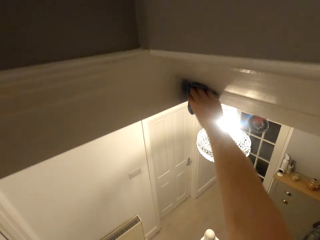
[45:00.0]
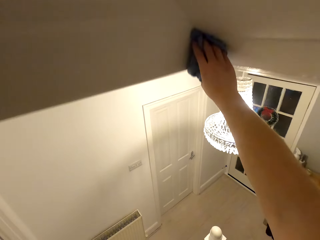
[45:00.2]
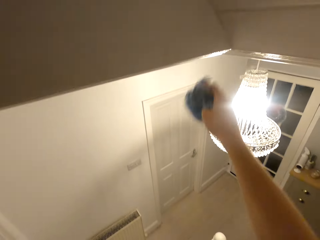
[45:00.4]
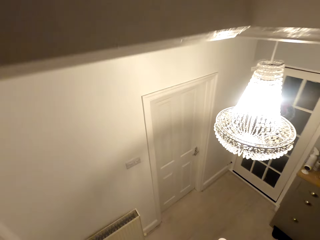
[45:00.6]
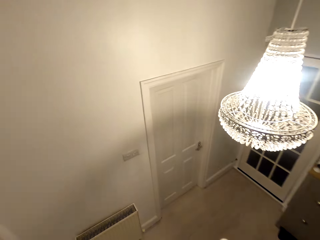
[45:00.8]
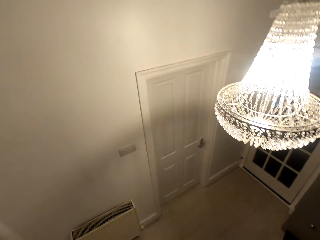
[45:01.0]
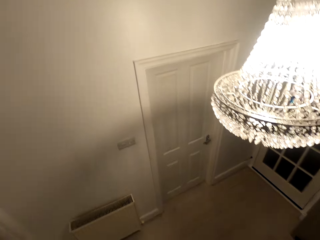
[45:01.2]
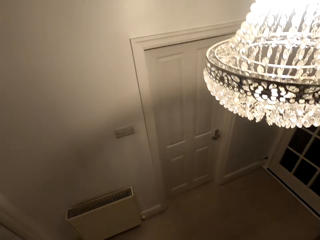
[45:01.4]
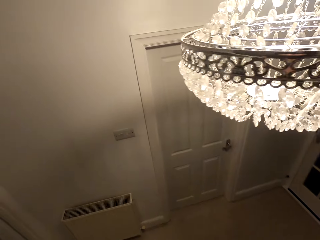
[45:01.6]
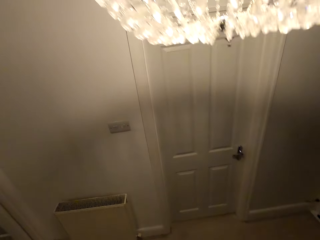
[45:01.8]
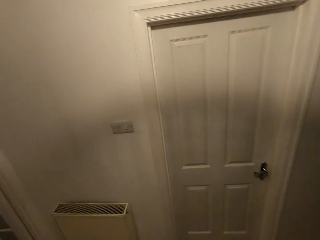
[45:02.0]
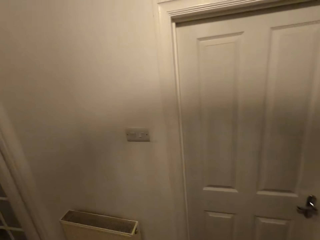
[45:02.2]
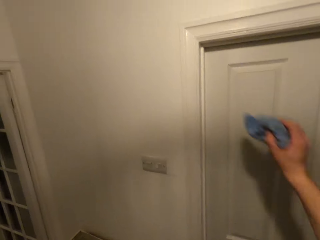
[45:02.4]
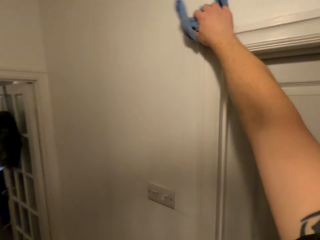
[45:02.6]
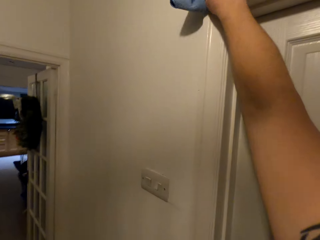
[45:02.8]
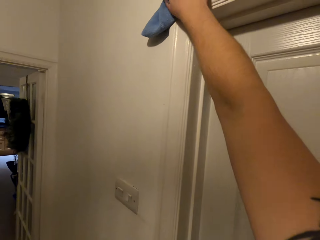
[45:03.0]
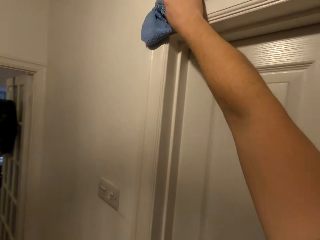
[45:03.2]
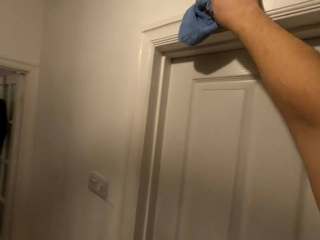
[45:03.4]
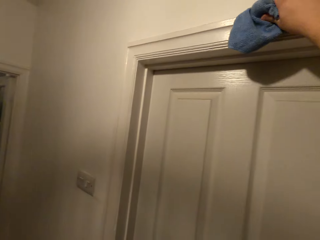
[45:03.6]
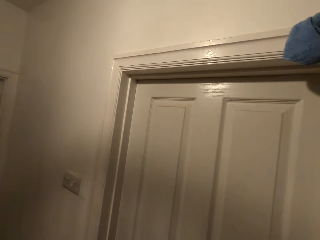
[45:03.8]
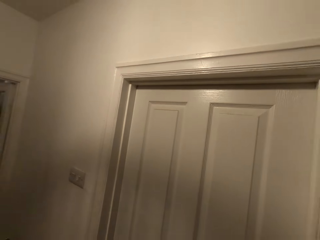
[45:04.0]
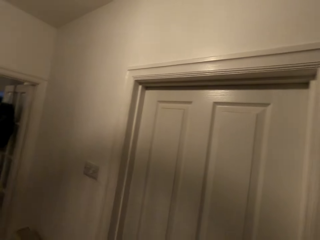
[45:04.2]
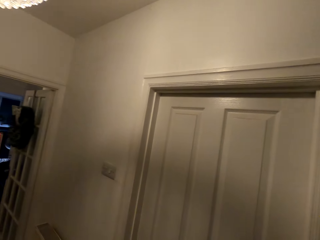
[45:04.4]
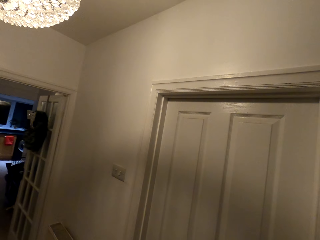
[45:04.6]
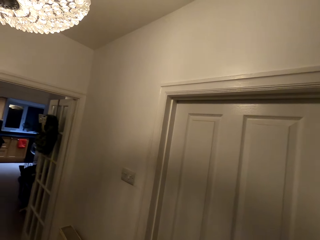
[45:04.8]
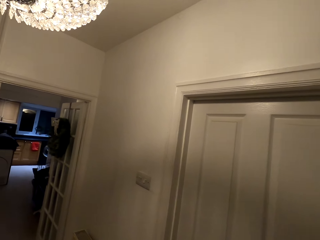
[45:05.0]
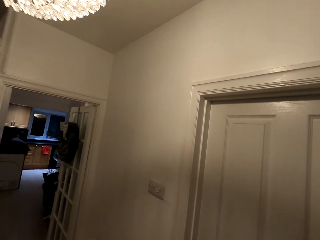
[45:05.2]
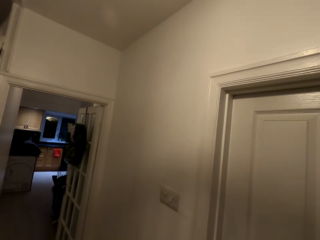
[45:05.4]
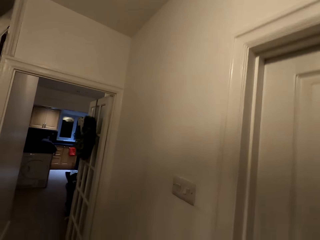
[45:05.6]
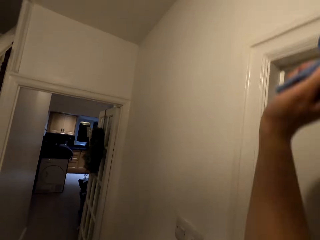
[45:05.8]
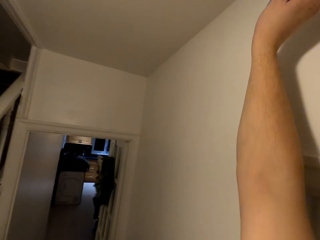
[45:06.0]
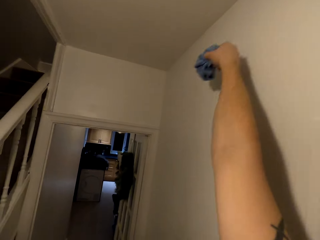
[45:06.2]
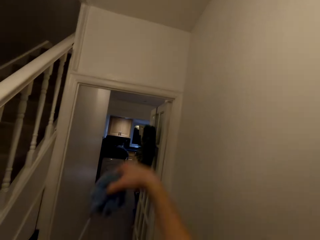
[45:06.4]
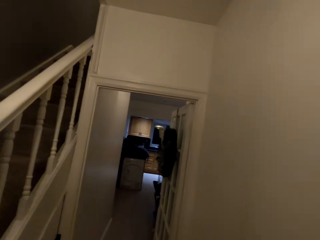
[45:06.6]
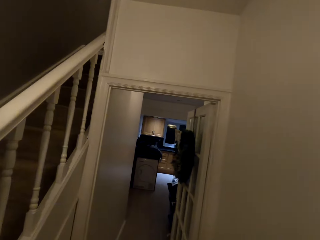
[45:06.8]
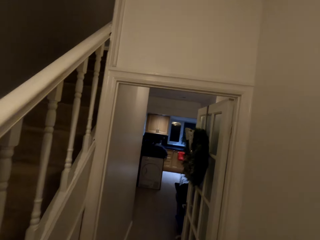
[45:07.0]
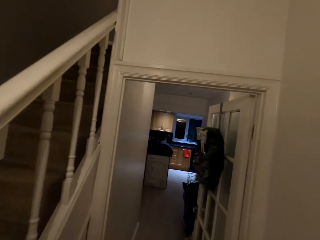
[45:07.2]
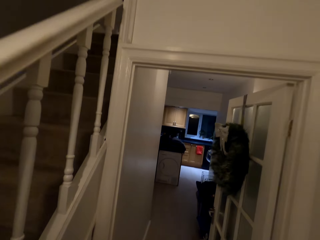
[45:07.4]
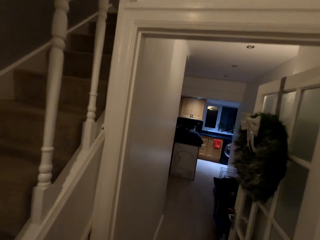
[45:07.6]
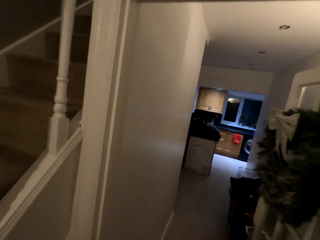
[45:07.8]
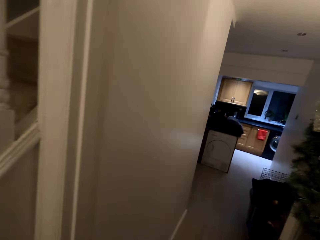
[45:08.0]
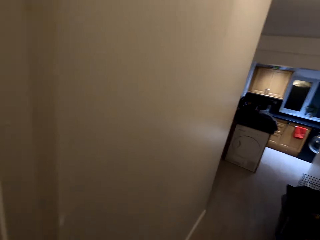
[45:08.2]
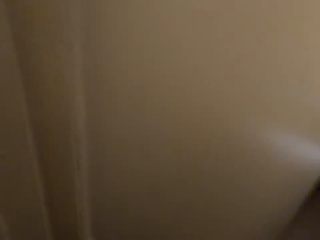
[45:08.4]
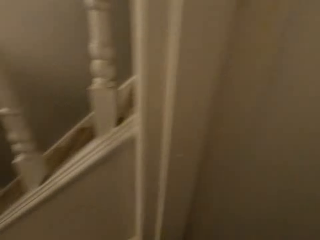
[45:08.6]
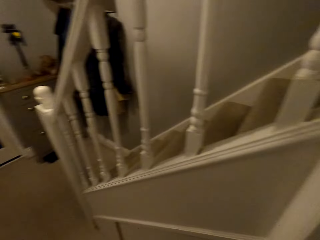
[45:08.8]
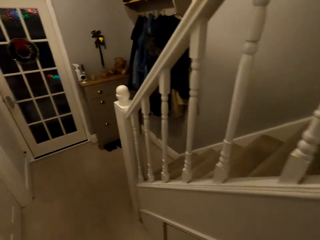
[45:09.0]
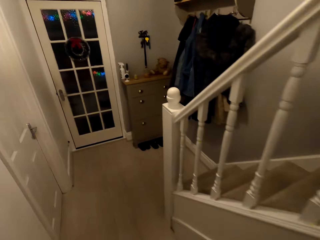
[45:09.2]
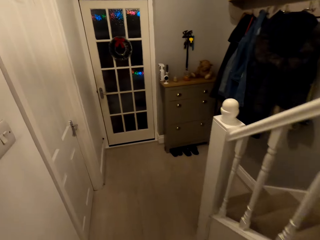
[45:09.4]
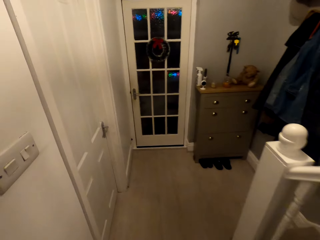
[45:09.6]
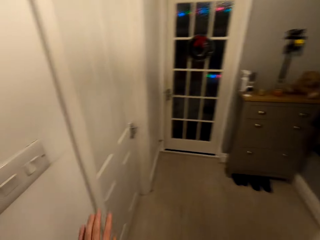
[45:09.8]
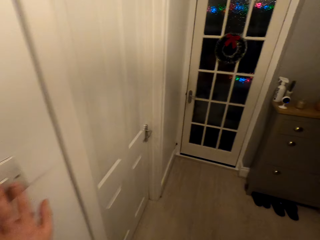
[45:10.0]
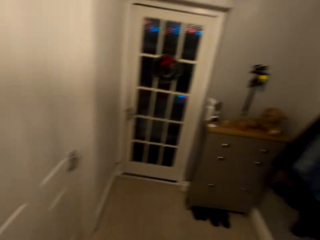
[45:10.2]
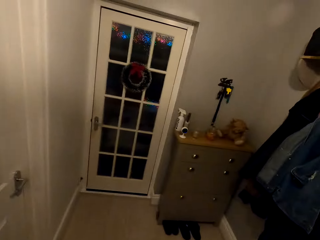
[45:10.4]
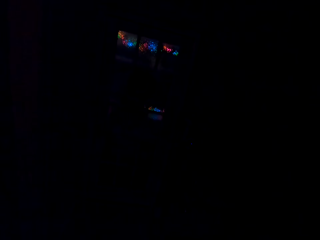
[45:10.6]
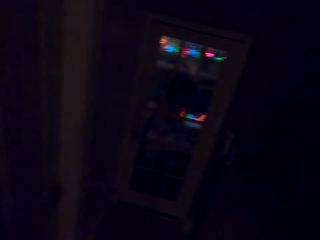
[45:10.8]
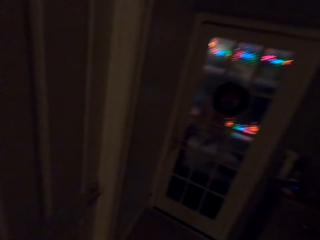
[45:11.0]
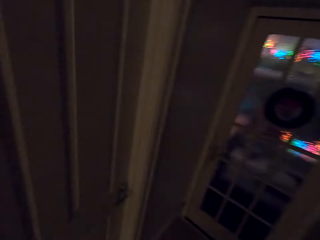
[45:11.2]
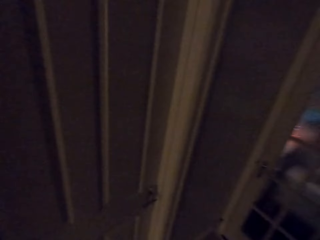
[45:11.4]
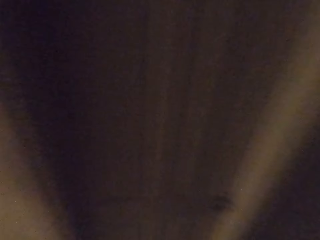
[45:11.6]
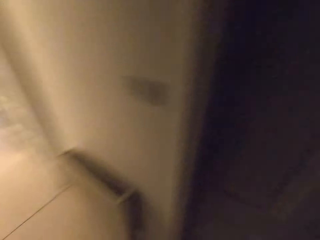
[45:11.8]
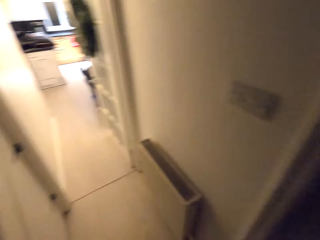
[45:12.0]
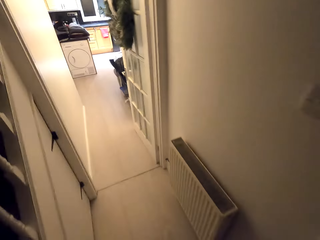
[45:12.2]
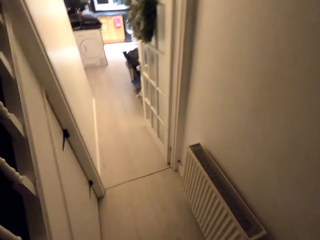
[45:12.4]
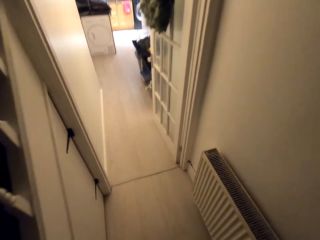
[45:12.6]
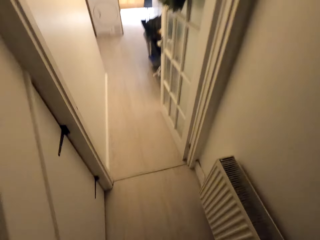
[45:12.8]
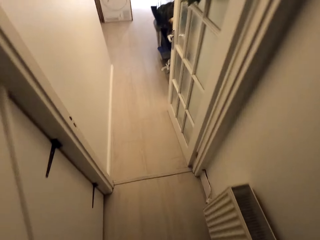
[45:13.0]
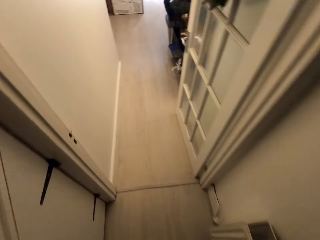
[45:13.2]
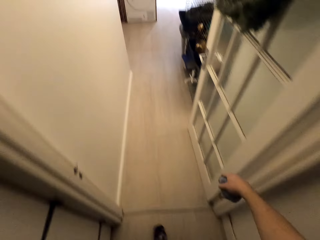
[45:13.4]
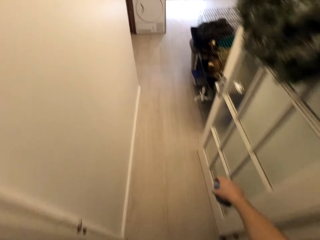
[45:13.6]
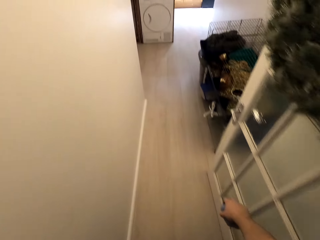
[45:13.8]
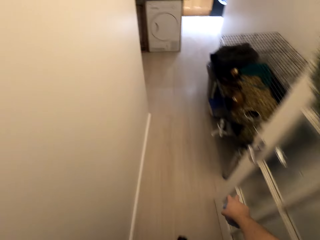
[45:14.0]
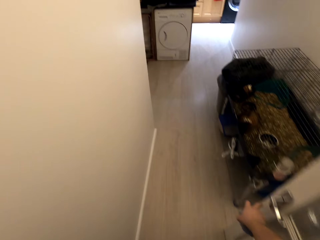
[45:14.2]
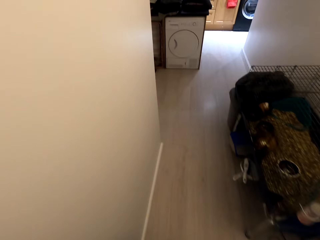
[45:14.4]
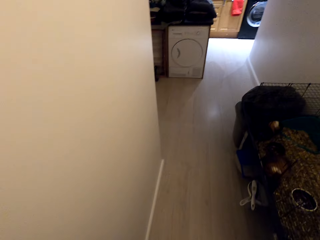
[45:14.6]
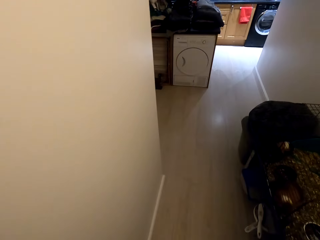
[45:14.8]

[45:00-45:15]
The camera wearer wipes the roof edge. They wipe the door top with a cloth. They wipe the wall. They turn off the lights.

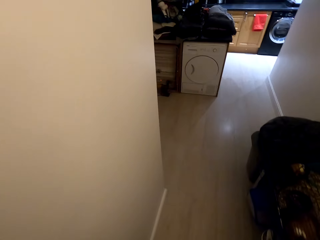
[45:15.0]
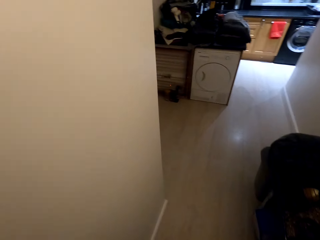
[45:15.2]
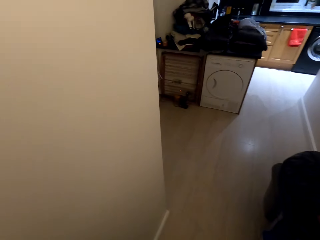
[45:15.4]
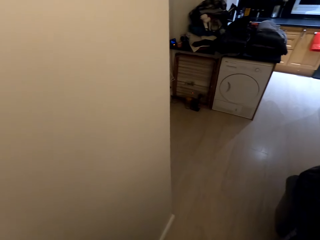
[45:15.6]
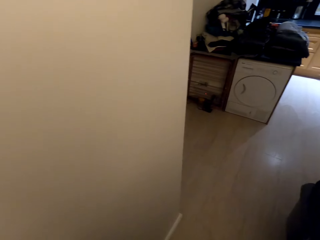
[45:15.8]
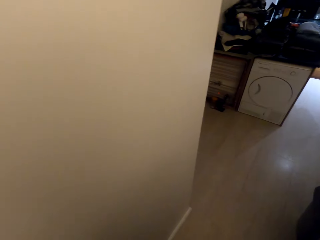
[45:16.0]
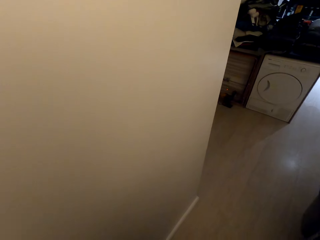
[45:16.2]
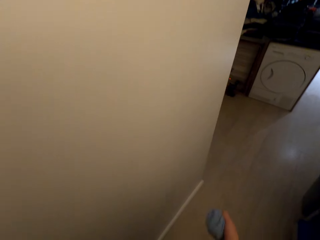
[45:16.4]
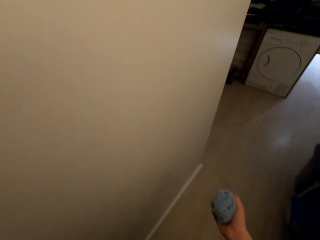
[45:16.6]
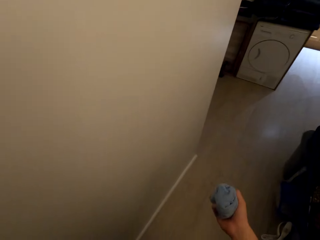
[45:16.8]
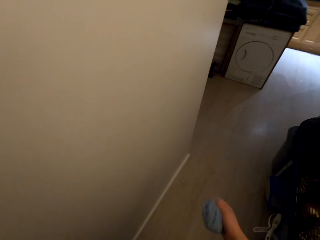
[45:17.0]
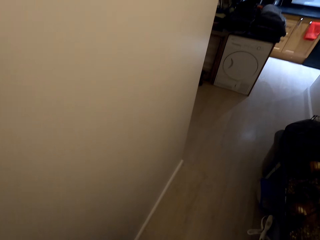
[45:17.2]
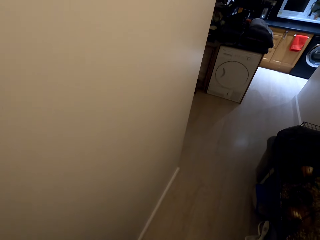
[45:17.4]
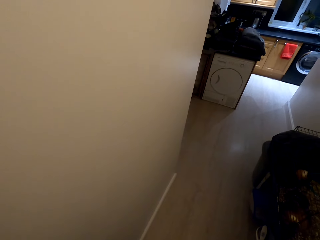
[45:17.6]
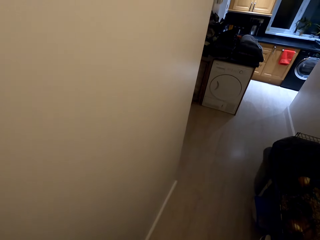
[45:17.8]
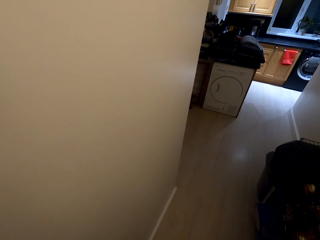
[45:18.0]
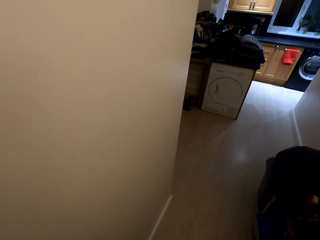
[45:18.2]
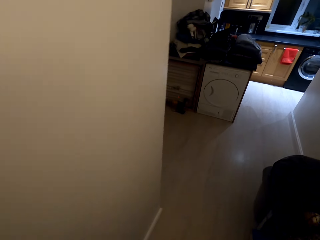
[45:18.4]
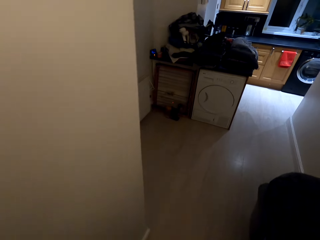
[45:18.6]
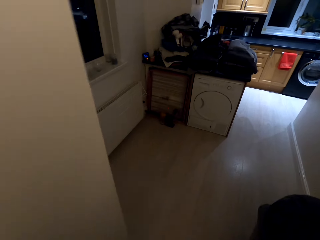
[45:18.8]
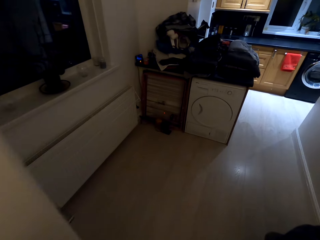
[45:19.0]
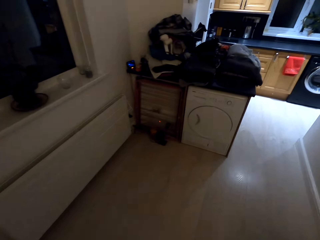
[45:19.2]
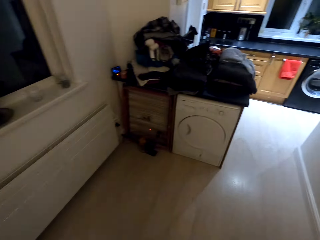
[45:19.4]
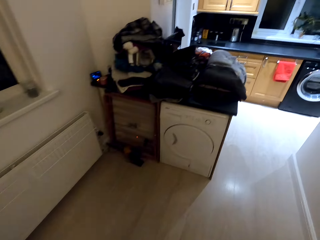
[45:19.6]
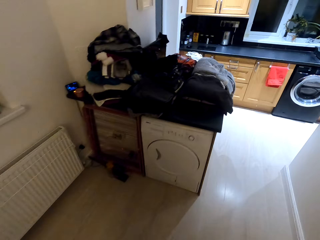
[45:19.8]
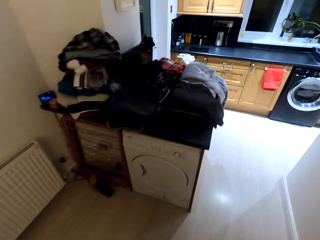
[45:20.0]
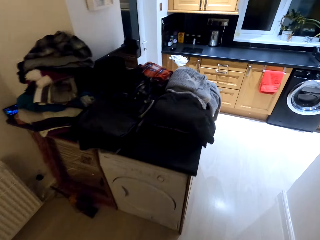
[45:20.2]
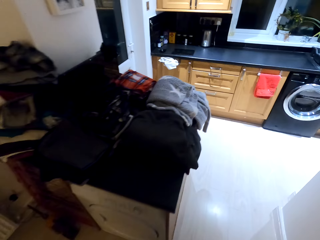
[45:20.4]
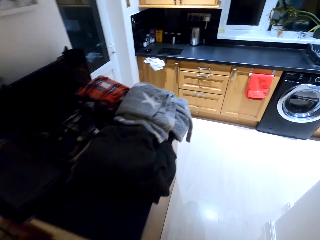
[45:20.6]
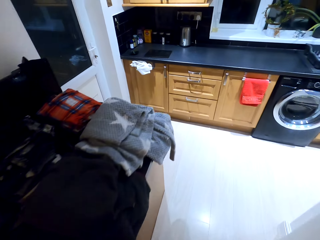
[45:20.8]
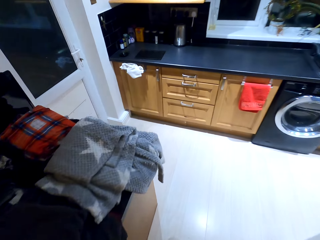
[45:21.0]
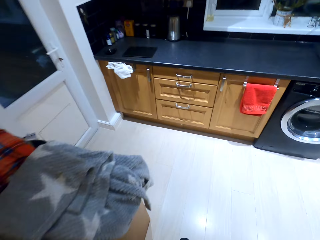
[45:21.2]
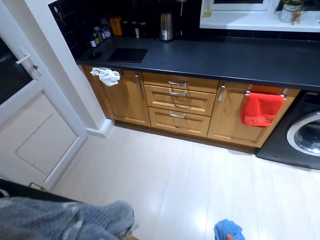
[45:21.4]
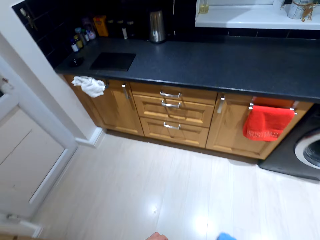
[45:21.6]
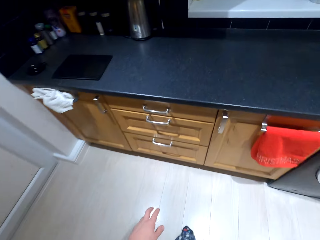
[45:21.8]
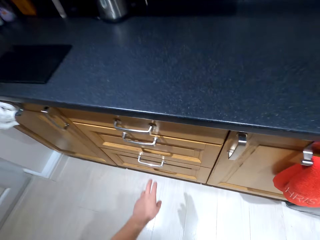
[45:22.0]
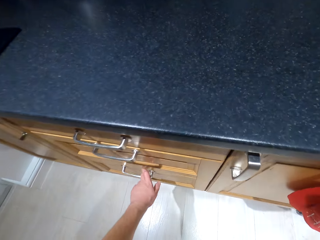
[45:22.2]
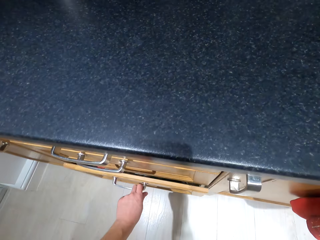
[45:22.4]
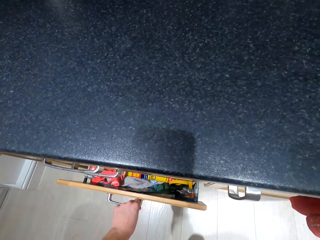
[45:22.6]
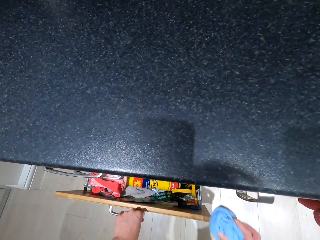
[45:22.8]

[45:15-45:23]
The camera wearer opens the drawer.
